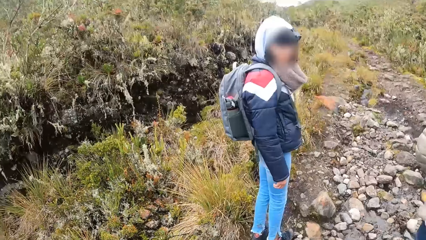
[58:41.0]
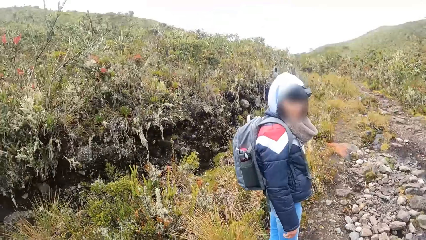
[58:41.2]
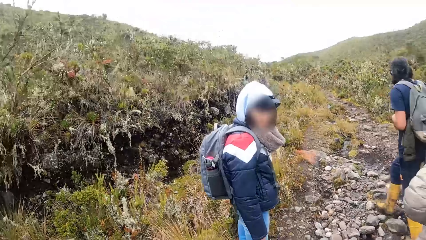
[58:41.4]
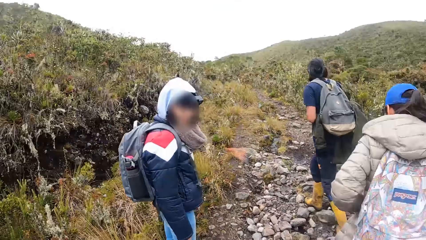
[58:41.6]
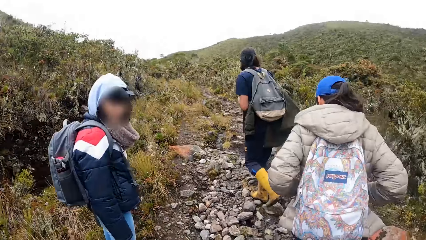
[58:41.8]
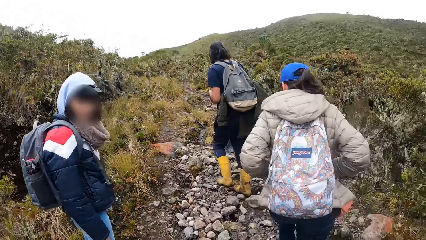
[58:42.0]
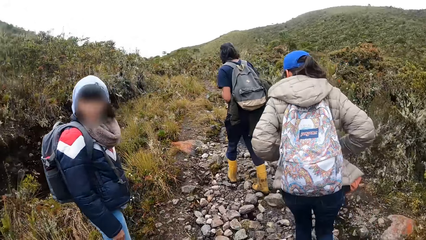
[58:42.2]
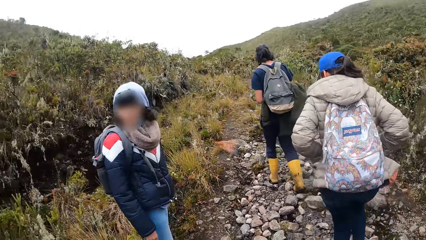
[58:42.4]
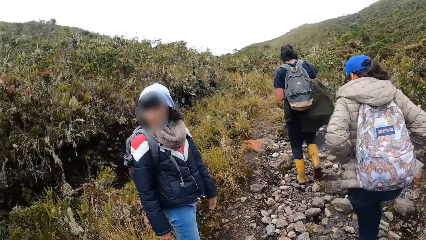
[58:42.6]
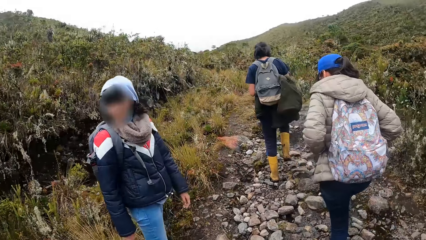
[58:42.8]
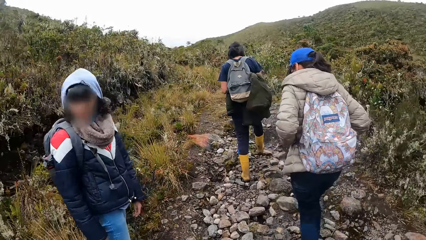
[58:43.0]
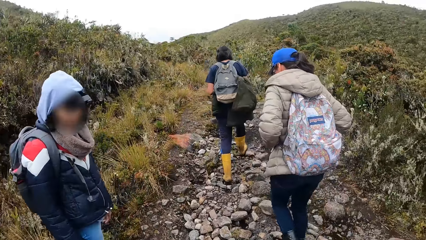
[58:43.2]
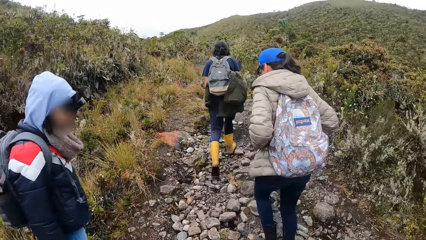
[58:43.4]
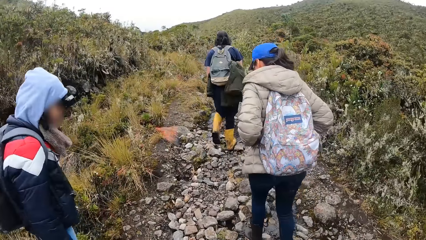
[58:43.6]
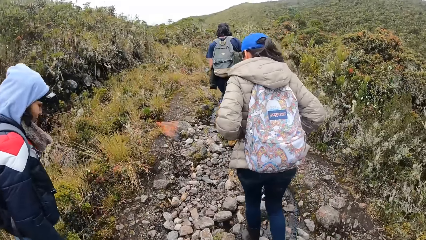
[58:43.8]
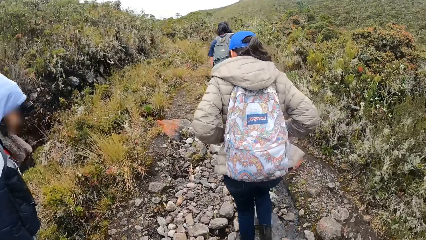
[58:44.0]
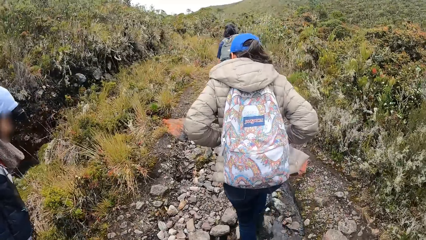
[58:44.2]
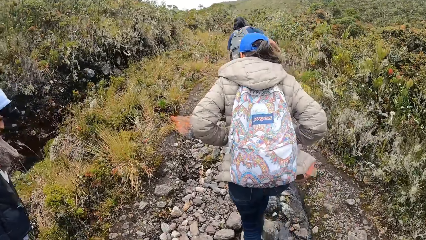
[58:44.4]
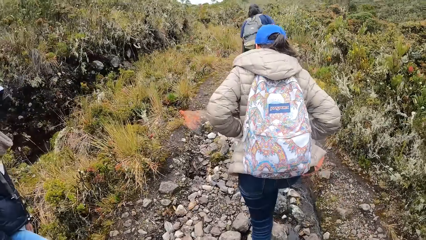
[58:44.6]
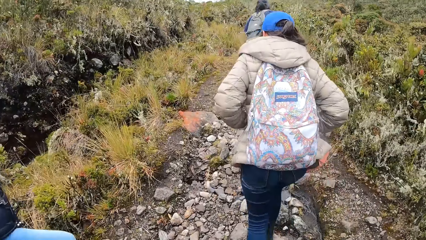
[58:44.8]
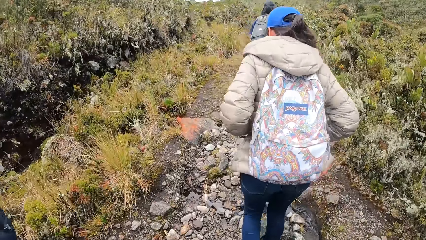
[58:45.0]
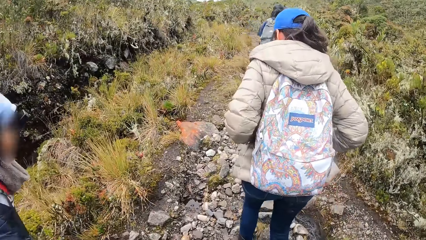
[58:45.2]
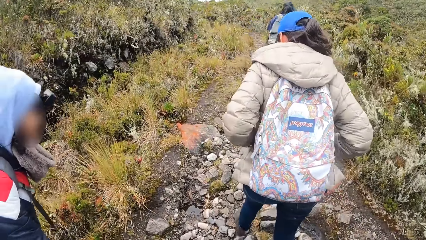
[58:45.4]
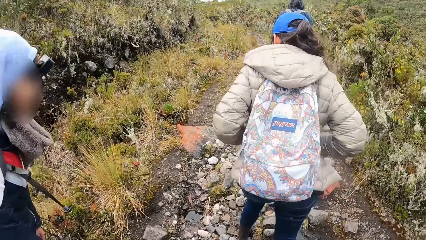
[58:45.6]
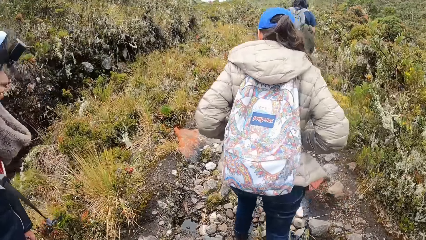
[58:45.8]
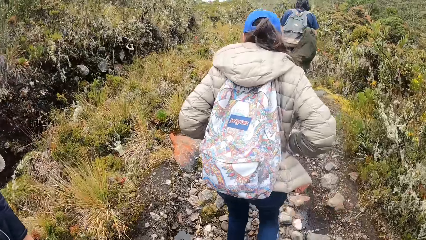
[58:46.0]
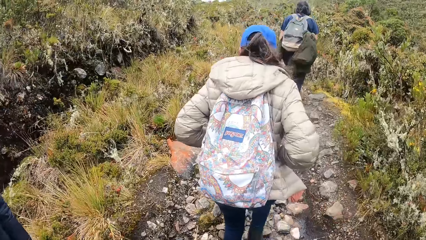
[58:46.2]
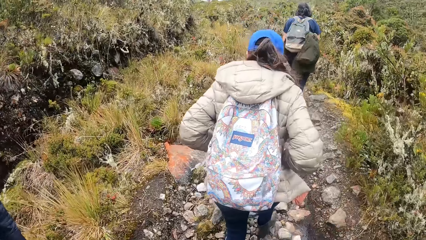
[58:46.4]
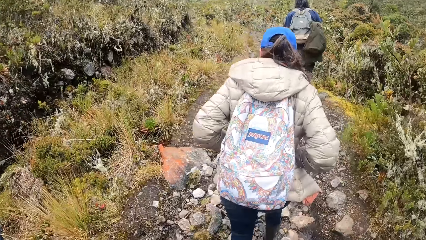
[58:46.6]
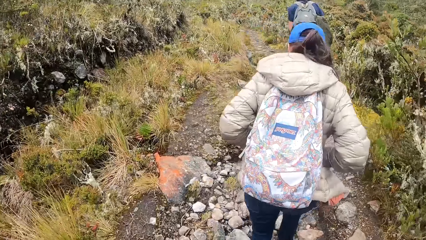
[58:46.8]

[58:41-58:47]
A lady dialogues with the camera wearer.

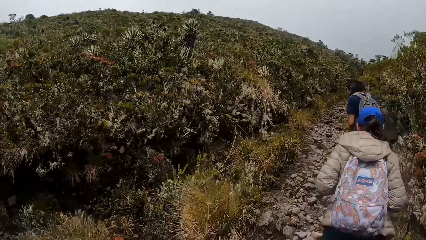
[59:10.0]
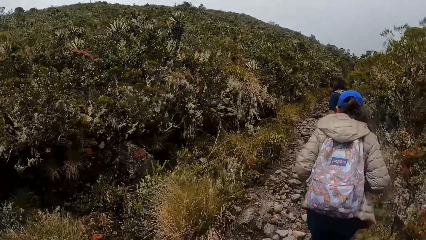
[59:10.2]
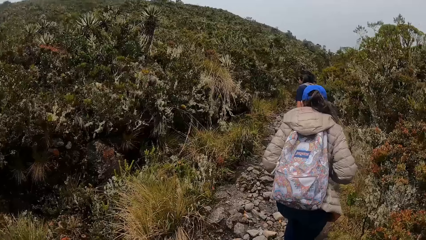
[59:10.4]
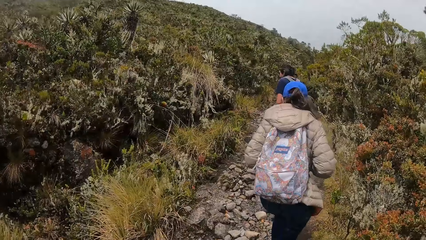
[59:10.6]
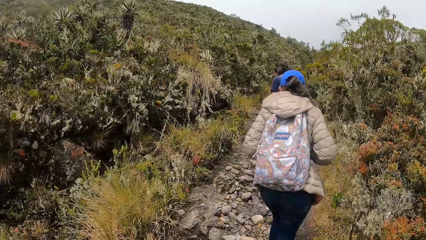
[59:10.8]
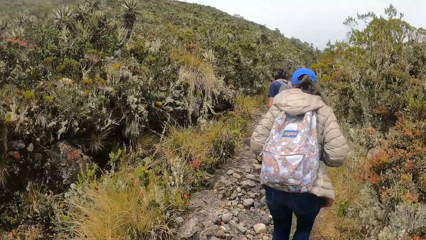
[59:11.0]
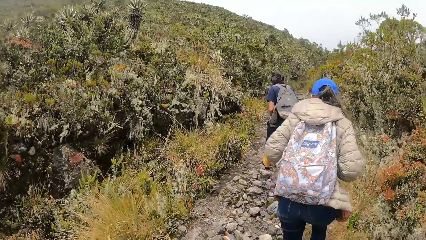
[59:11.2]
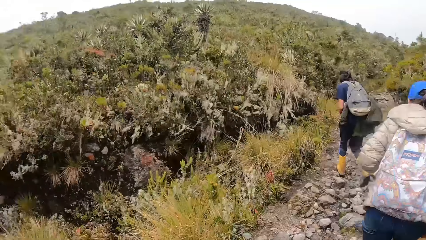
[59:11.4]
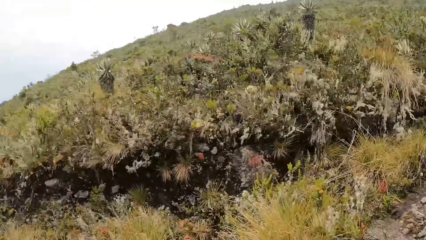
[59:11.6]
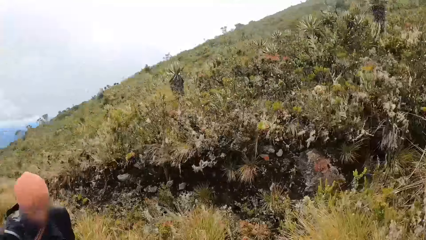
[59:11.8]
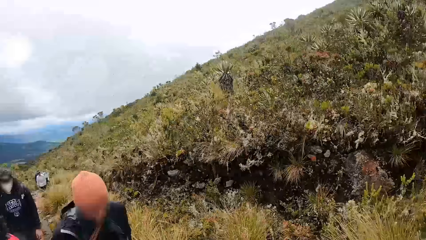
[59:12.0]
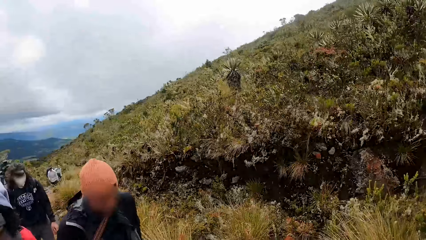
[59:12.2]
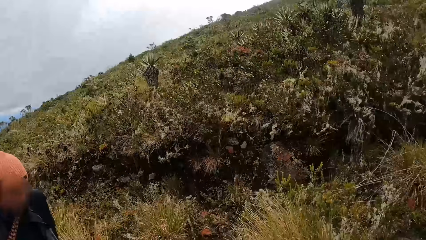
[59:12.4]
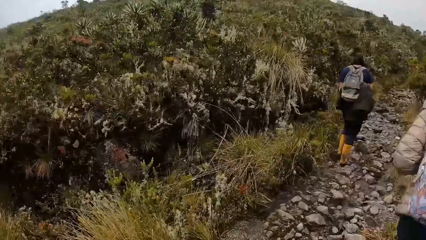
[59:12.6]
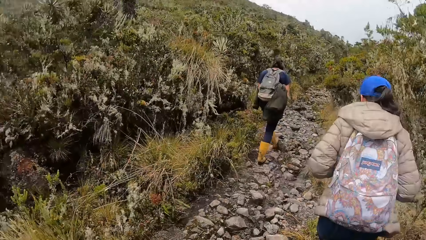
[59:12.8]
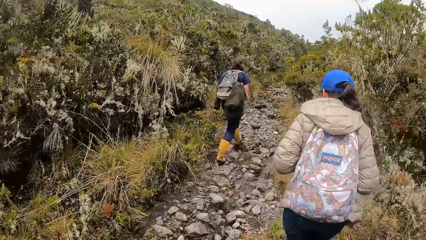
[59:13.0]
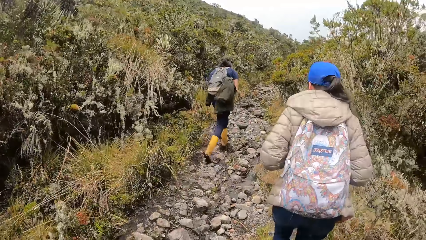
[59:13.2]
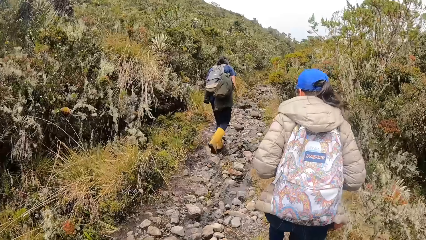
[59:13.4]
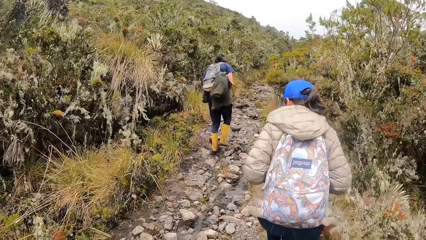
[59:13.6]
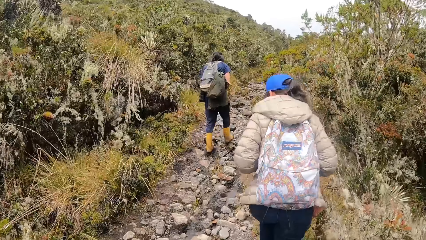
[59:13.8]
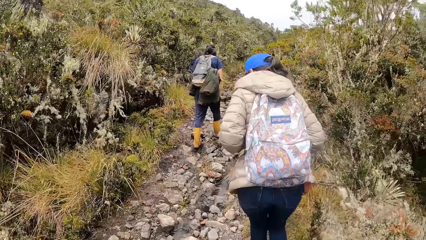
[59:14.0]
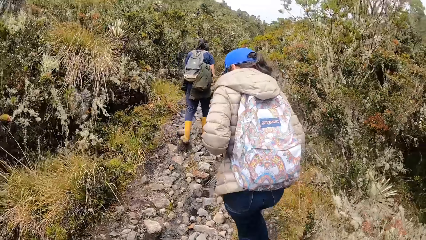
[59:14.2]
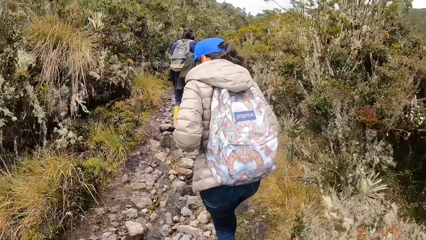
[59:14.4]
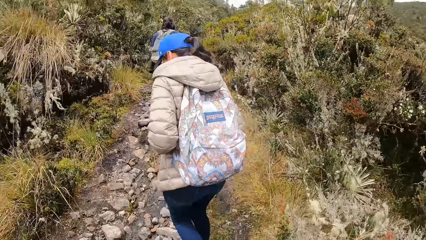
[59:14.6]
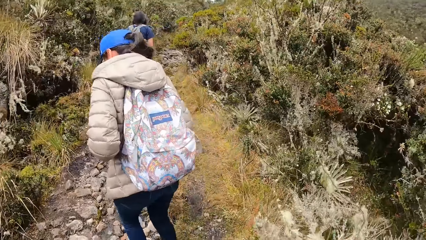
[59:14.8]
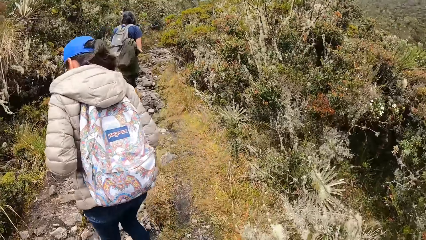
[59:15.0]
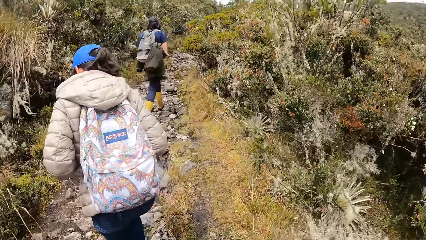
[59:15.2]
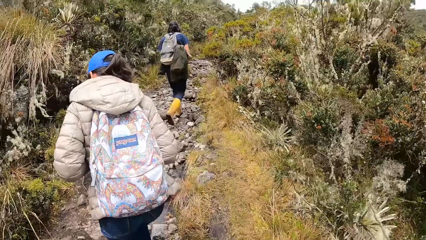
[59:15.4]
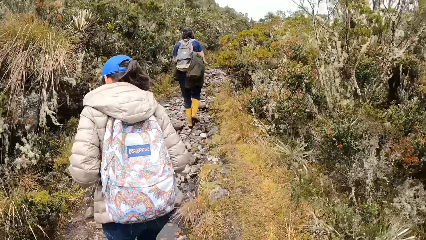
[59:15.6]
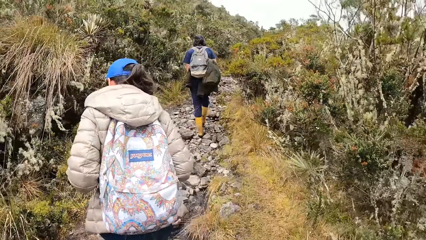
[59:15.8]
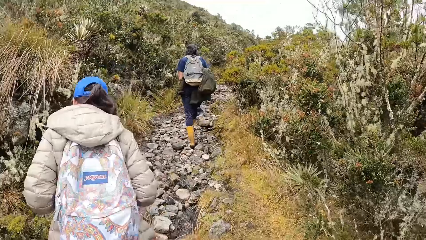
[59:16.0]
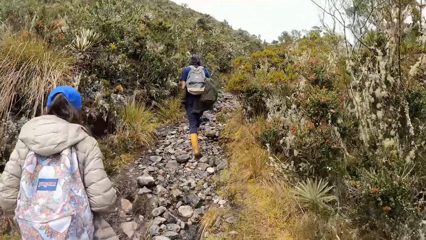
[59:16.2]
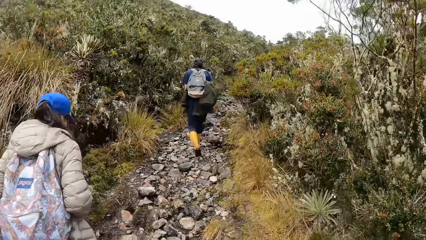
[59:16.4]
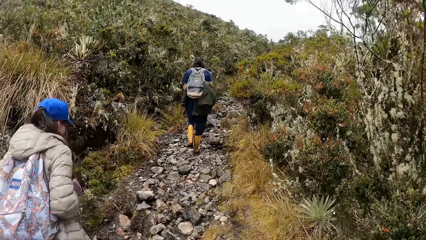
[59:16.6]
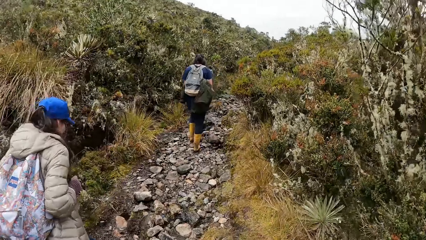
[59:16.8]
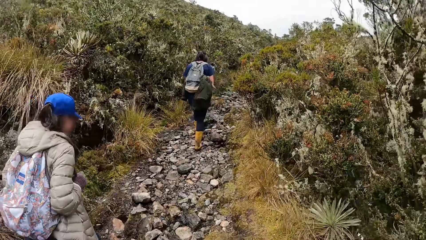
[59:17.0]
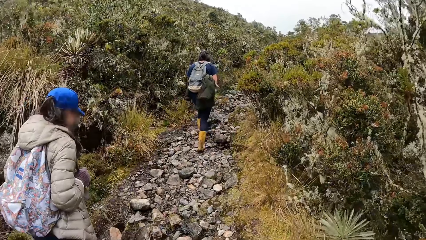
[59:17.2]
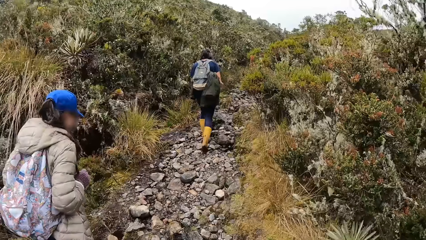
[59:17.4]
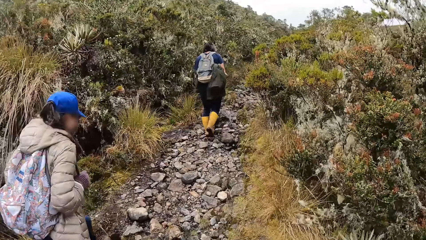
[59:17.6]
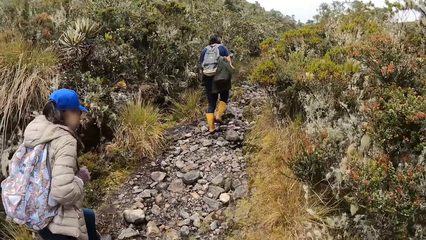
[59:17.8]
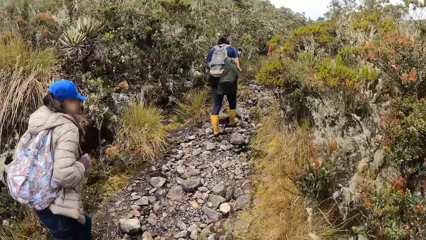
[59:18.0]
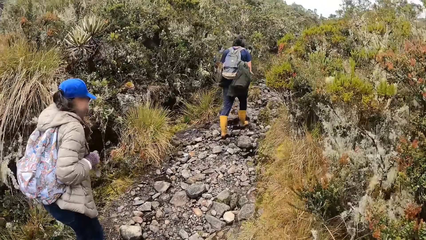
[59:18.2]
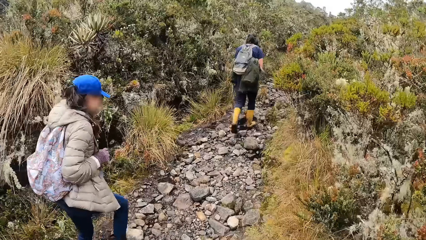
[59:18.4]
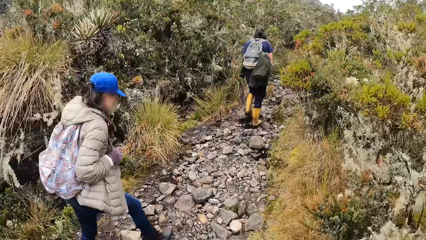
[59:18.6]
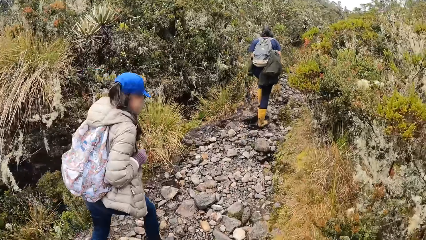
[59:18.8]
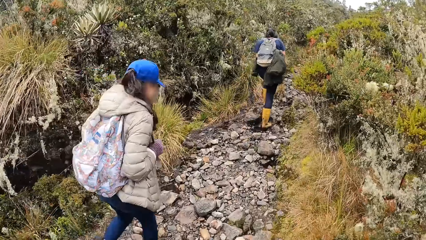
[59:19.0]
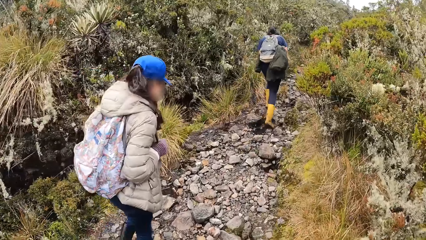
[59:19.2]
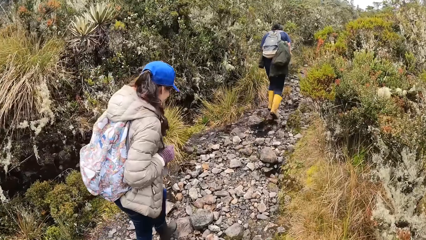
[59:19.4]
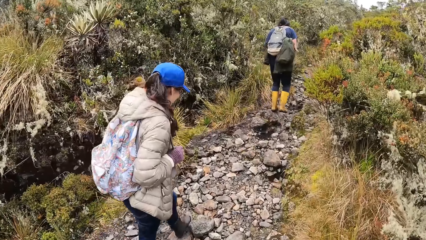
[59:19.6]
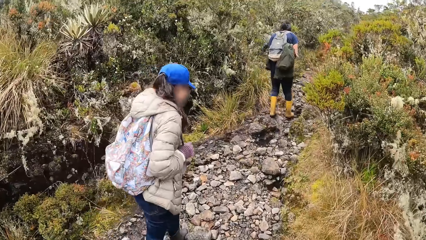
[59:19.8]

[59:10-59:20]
The camera wearer looks around. They walk in the open area.
